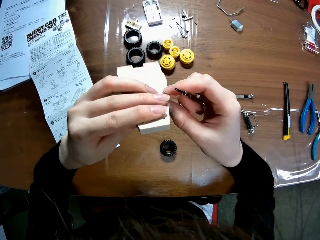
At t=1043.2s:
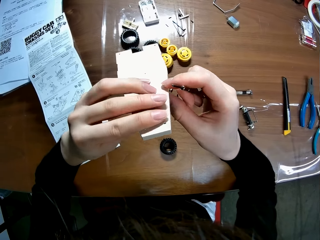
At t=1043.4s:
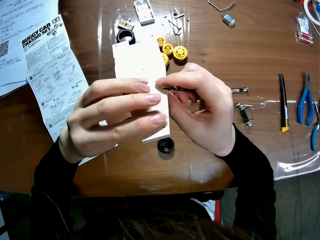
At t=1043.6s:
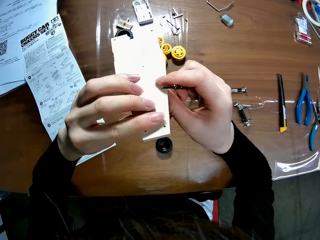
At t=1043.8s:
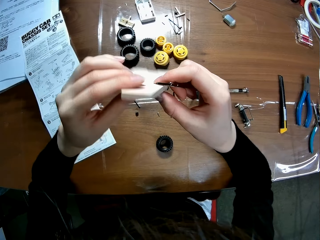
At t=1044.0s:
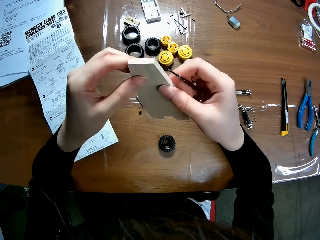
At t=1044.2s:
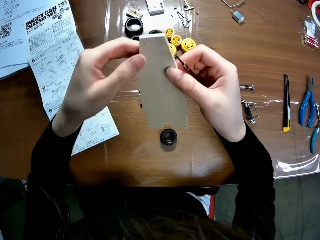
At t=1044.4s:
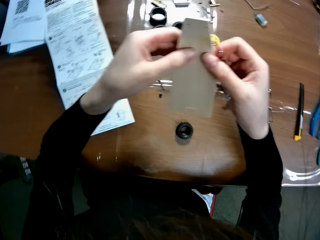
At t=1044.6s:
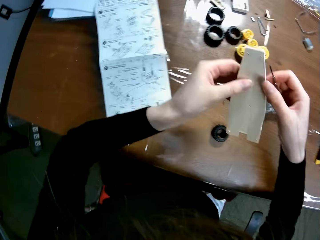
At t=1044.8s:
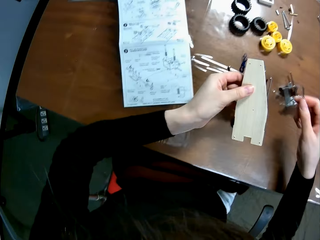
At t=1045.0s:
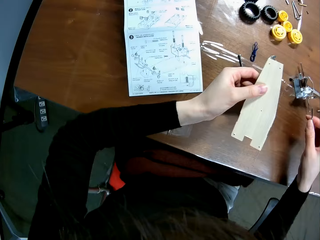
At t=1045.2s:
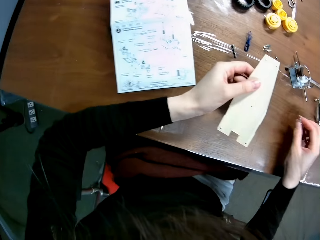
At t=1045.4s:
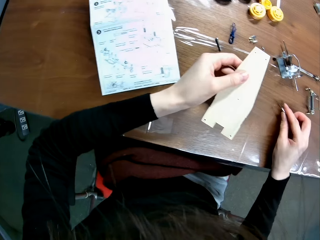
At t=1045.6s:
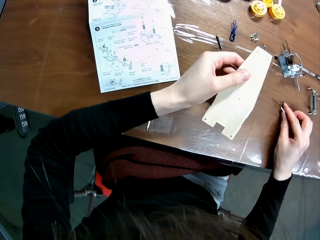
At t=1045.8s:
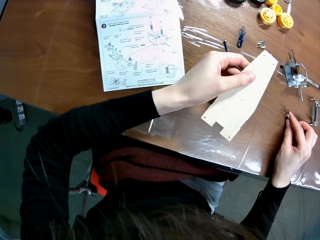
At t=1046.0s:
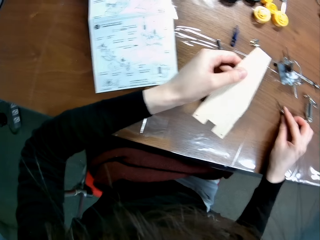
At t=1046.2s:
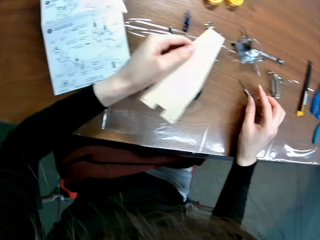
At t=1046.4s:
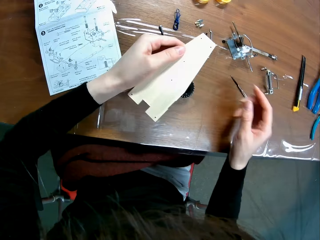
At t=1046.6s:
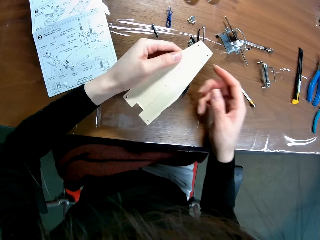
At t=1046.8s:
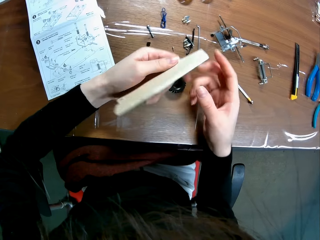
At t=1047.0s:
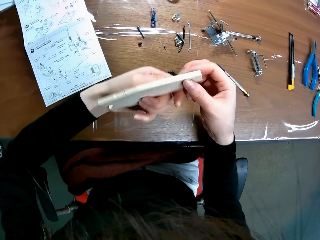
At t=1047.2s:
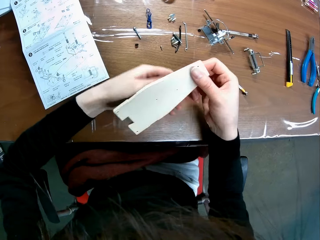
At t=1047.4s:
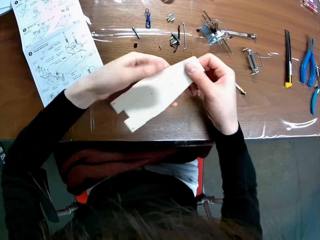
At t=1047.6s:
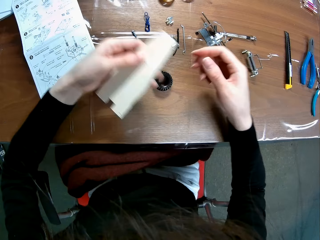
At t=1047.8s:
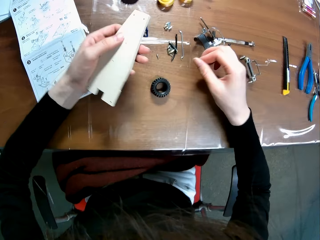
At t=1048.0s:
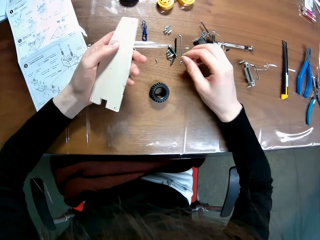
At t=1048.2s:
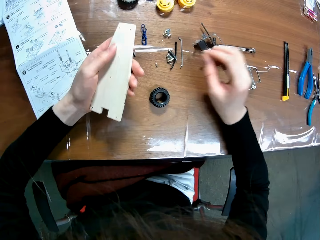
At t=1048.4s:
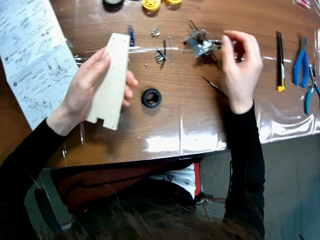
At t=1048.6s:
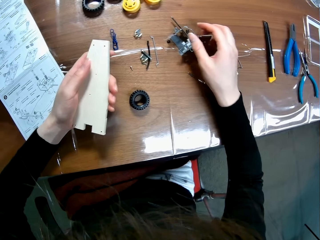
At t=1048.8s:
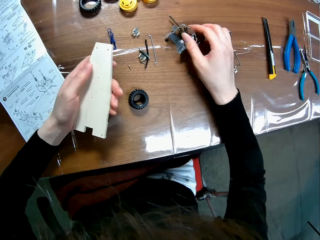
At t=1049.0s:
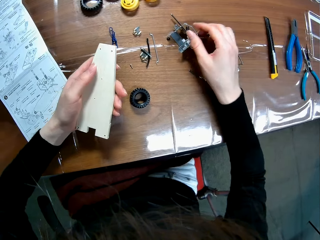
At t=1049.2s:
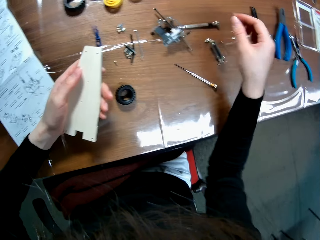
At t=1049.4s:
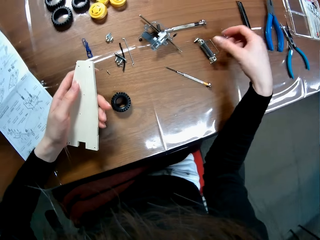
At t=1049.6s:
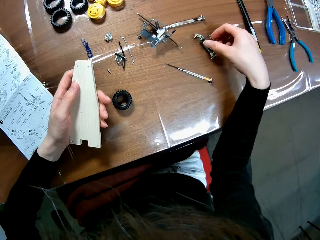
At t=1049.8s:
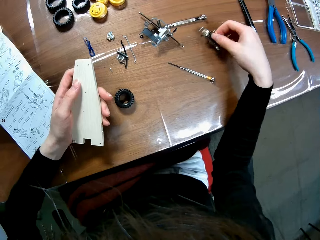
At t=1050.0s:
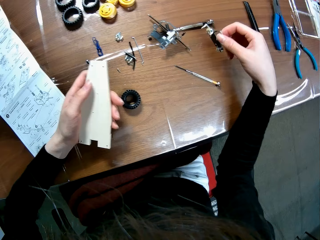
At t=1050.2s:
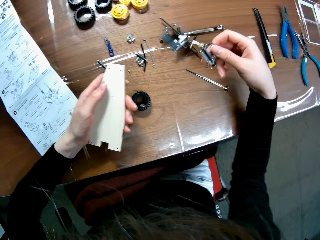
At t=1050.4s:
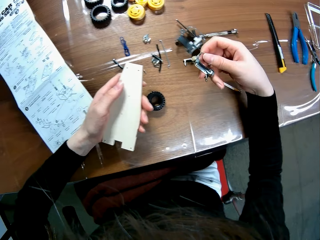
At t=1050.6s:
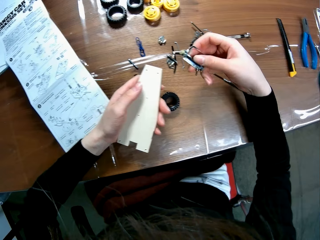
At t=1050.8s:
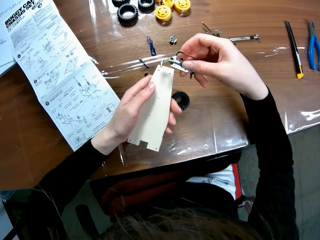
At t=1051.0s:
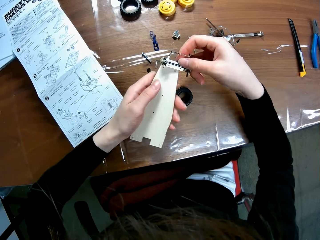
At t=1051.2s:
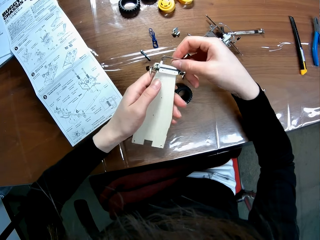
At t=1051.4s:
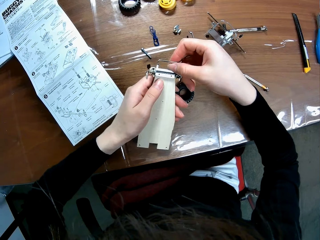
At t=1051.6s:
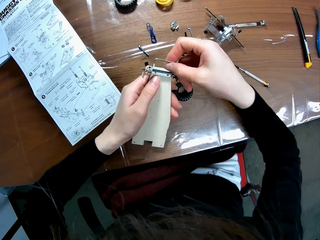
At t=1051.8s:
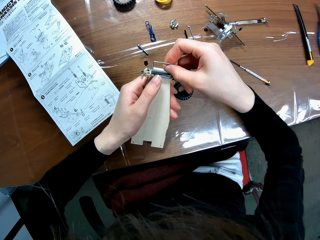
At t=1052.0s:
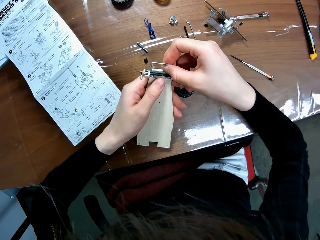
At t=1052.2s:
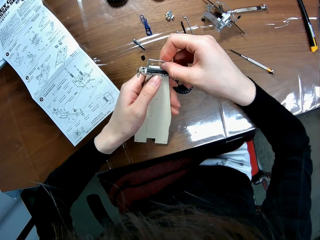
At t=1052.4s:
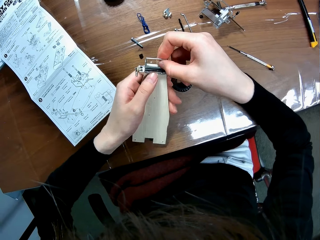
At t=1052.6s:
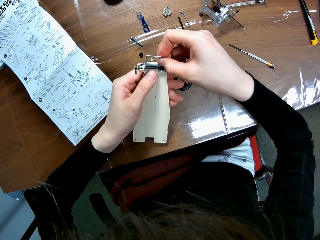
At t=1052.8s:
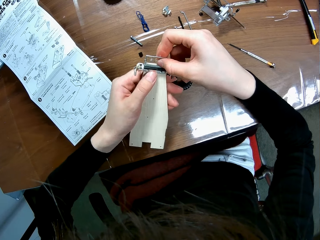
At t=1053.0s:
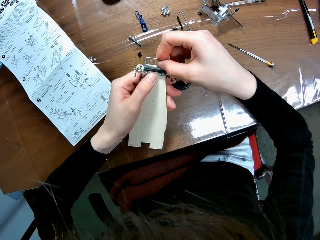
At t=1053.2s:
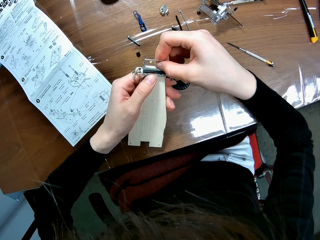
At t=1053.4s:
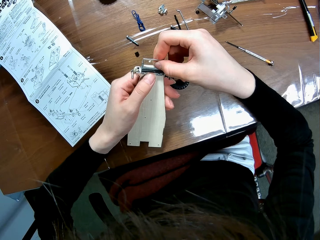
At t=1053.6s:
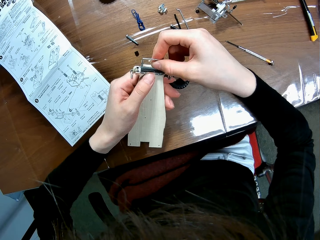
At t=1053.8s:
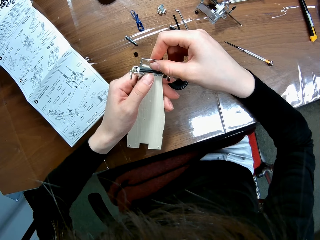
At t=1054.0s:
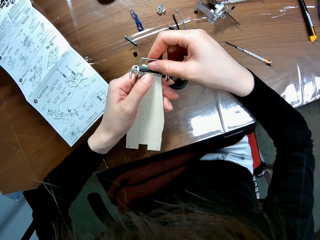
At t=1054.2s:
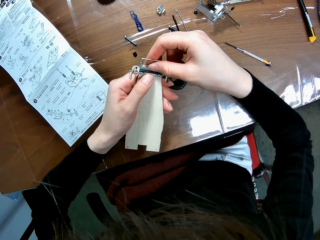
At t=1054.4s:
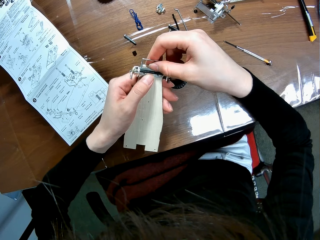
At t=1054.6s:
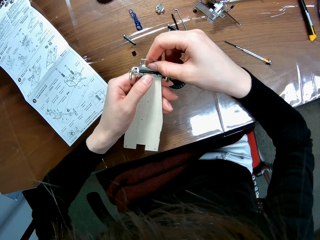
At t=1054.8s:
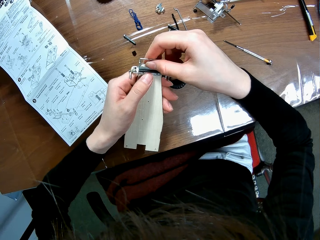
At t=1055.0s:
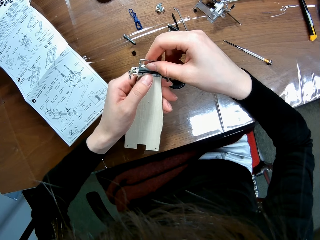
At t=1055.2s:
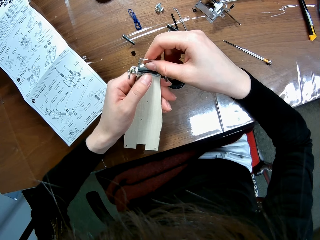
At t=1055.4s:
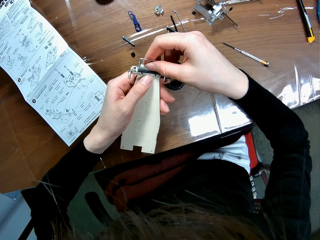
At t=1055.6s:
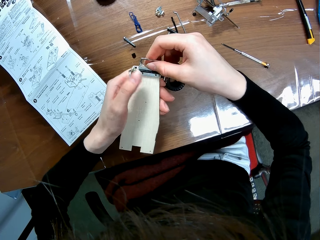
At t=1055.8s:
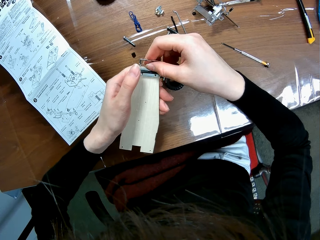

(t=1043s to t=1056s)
The camera wearer drops the screwdriver on the table with her right hand. She turns the wooden mechanical model sheet with her hands. She swings her hand. She picks up a piece of the wooden mechanical model or rear wing end plate with her right hand. She fixes the rear wing end plate. She places the piece of the wooden mechanical model on the sheet of the wooden mechanical model.

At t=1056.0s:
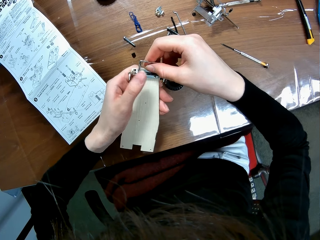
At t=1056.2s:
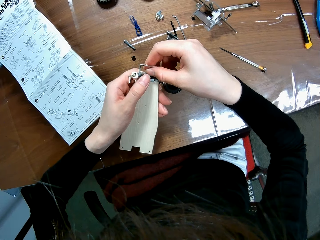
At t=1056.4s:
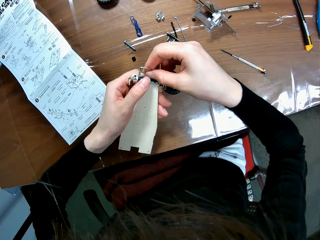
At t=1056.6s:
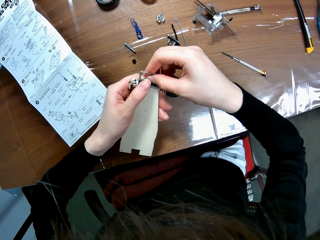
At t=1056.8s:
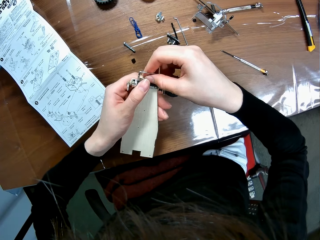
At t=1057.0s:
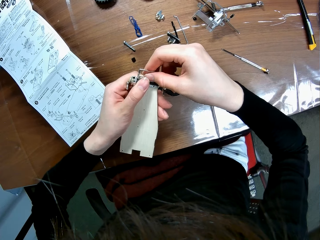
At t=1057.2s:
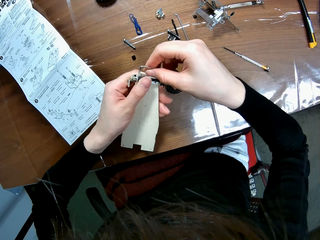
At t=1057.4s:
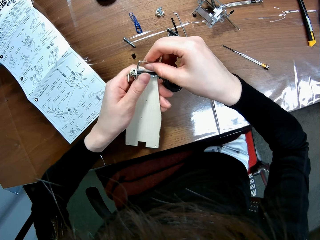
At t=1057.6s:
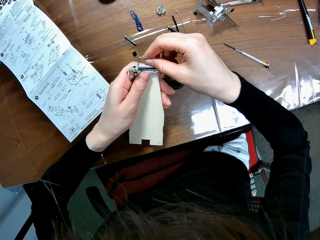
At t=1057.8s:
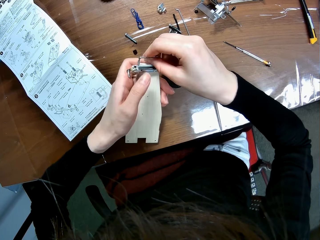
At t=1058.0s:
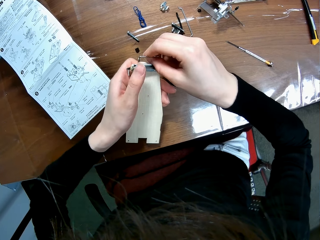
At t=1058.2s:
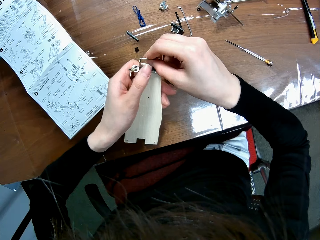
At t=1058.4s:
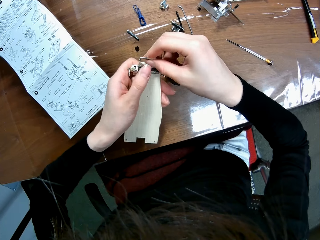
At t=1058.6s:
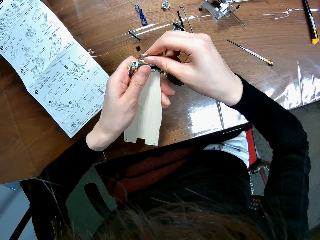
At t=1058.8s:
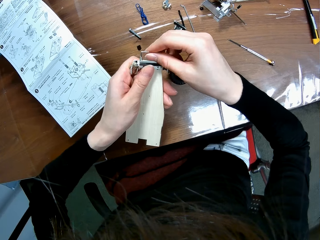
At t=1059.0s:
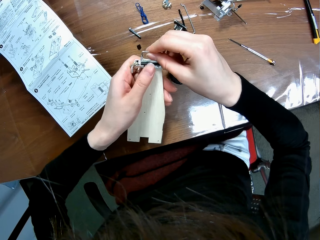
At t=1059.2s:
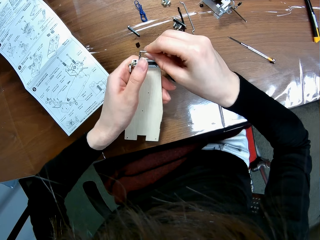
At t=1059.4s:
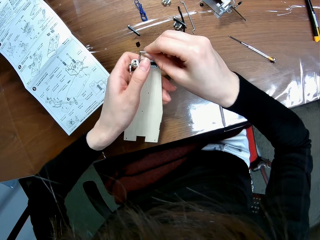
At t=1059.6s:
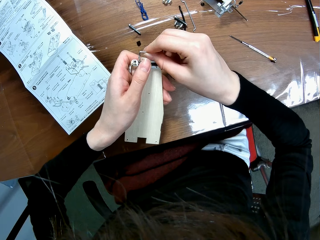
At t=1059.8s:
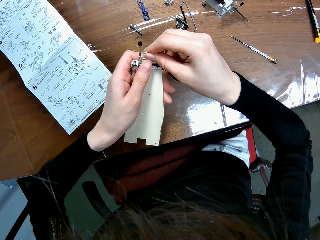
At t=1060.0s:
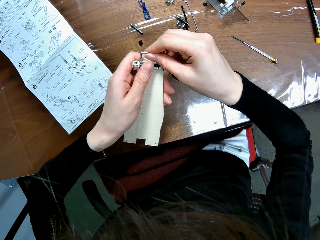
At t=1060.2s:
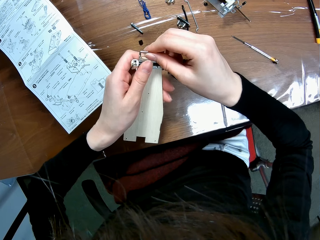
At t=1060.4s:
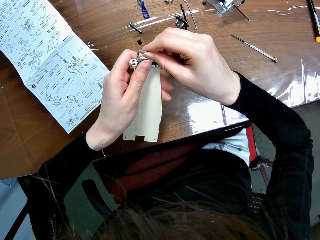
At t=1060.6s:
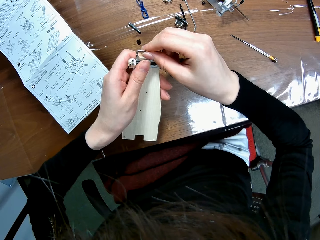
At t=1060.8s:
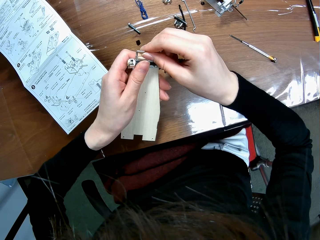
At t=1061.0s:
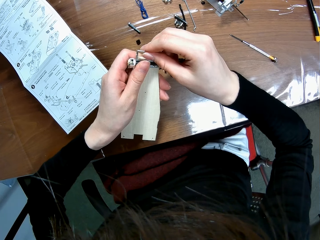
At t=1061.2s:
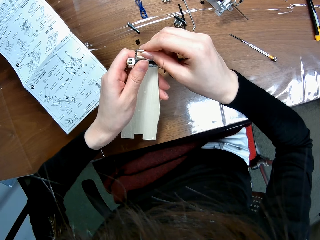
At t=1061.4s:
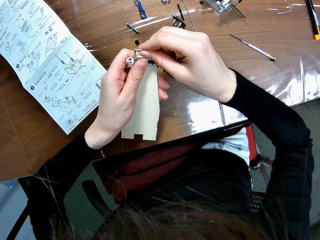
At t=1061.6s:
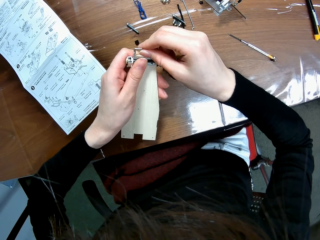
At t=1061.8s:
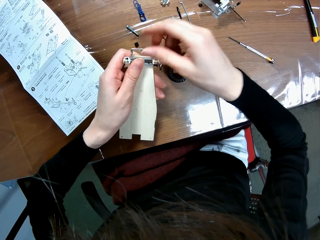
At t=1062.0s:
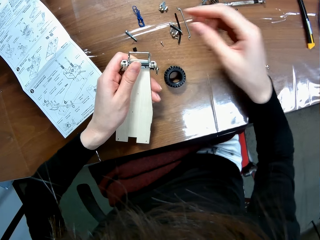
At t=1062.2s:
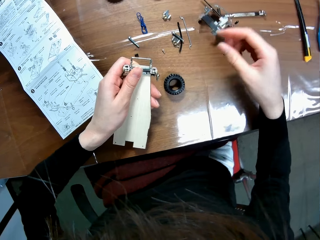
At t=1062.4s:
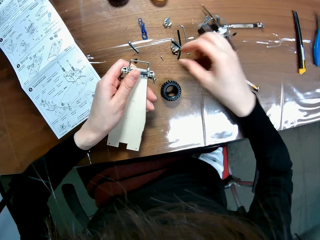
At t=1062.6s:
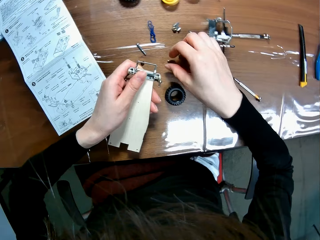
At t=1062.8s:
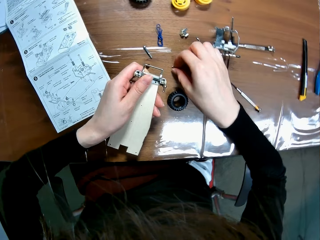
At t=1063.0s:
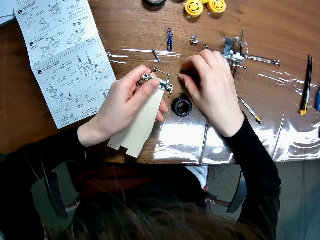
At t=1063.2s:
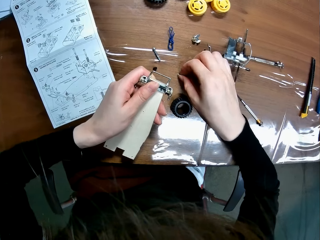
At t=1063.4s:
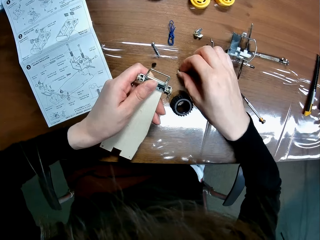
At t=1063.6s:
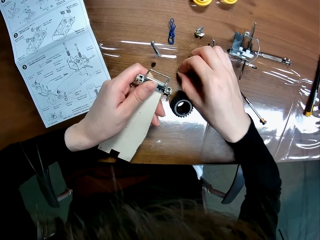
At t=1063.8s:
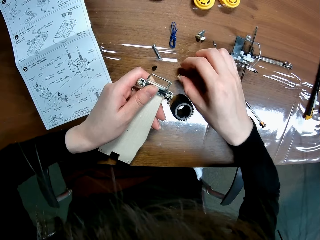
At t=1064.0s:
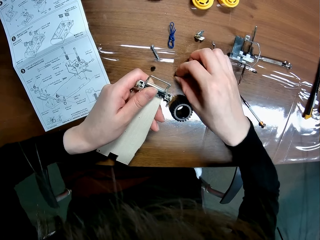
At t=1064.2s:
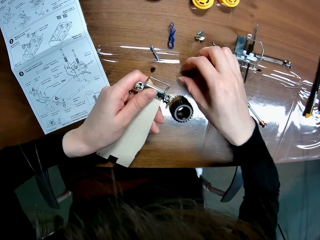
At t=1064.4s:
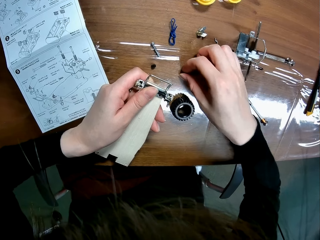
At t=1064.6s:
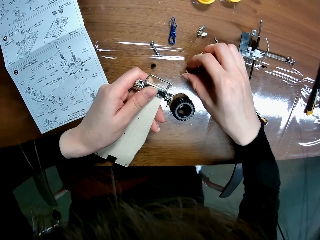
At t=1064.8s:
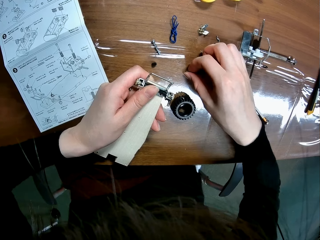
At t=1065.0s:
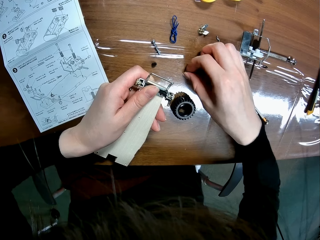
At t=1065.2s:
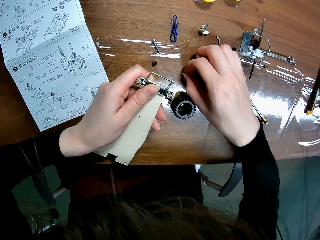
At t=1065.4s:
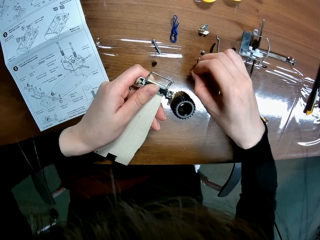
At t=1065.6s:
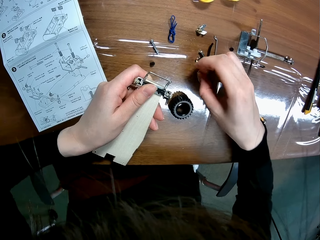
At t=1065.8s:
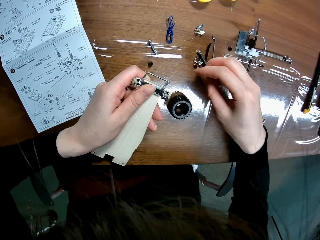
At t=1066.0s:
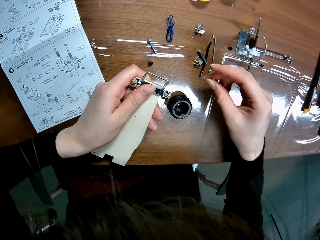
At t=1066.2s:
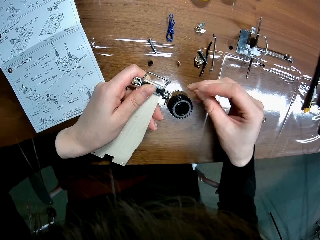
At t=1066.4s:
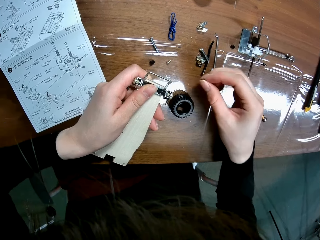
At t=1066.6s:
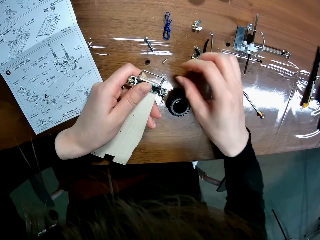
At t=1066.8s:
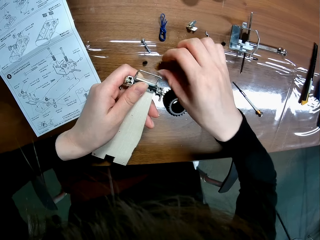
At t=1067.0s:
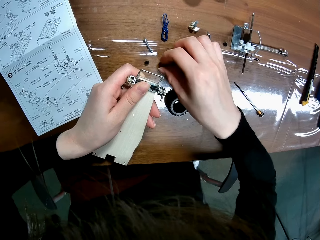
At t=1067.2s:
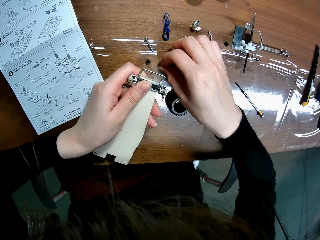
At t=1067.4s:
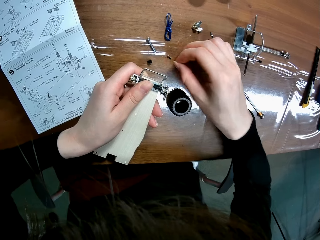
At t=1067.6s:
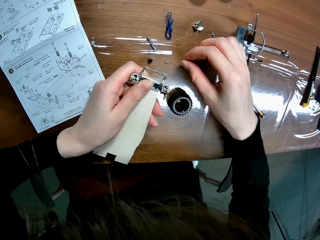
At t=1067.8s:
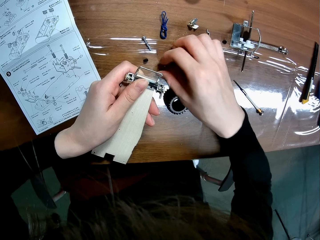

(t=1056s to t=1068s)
The camera wearer picks up a screw from the table with his right hand. He drops the screw. He picks up the screw.
